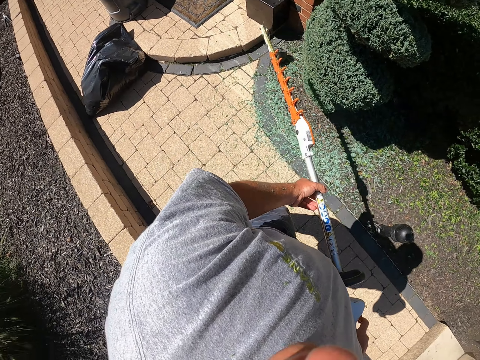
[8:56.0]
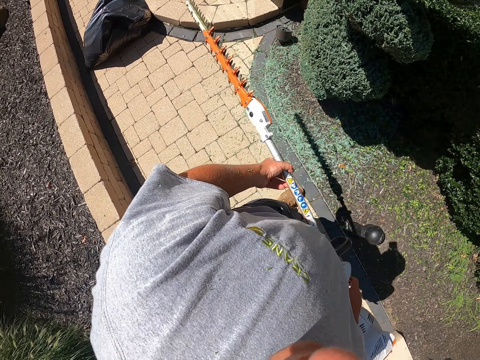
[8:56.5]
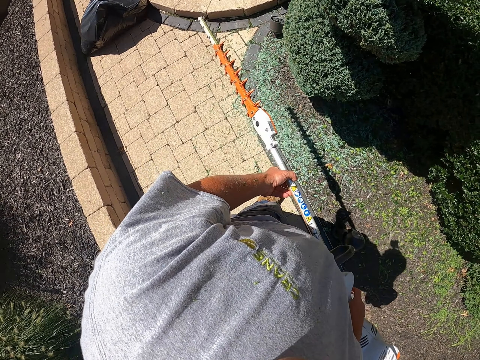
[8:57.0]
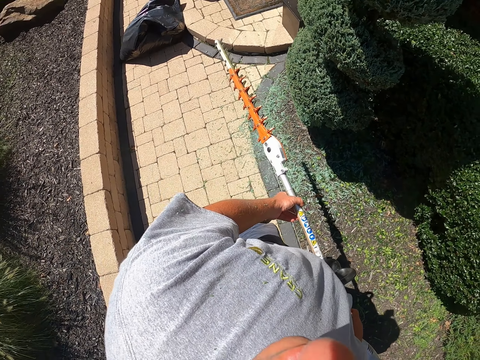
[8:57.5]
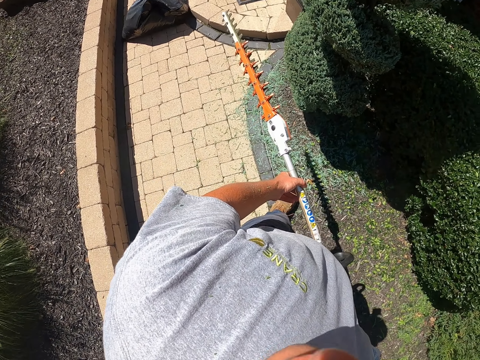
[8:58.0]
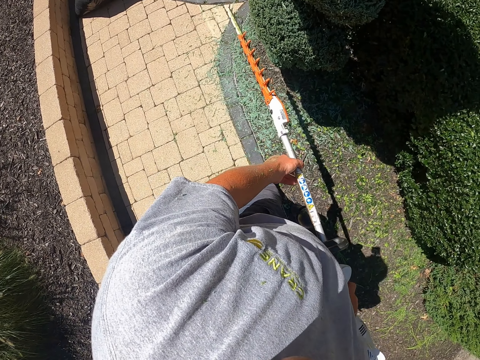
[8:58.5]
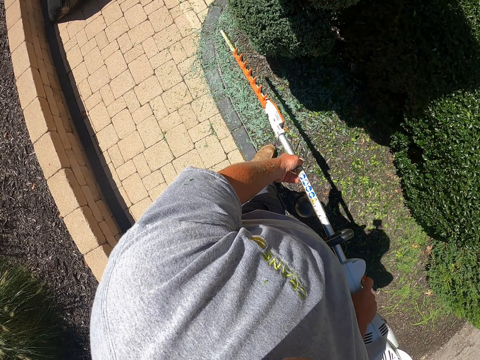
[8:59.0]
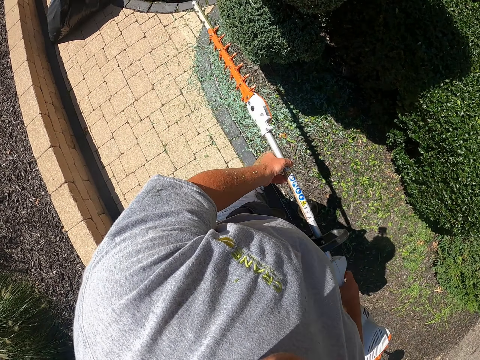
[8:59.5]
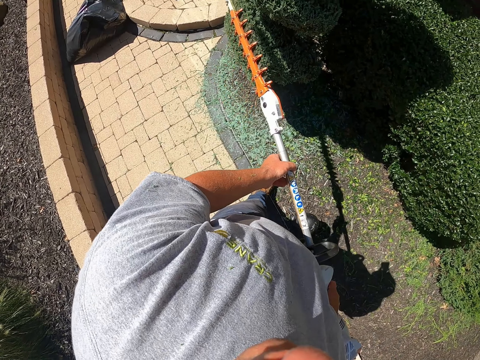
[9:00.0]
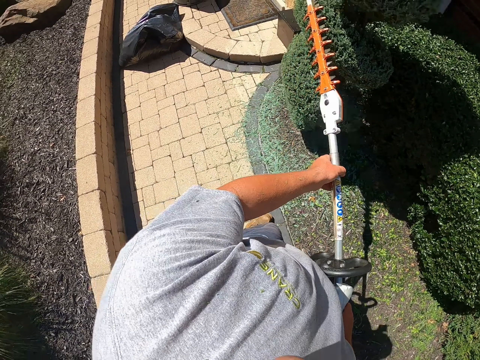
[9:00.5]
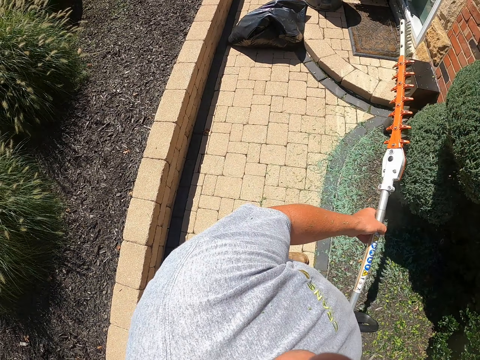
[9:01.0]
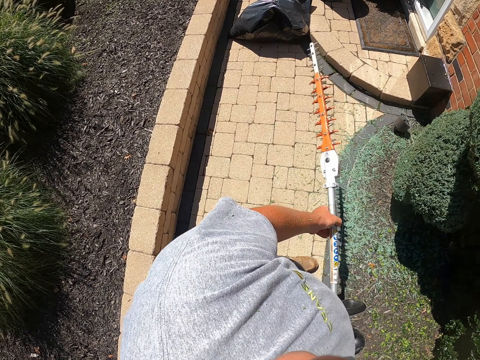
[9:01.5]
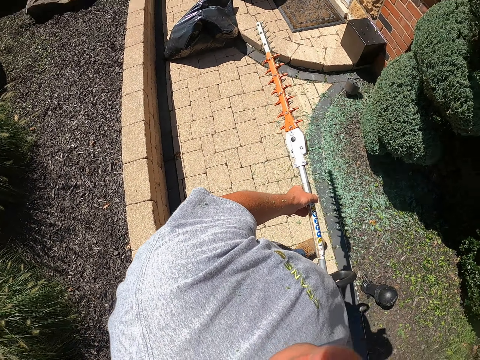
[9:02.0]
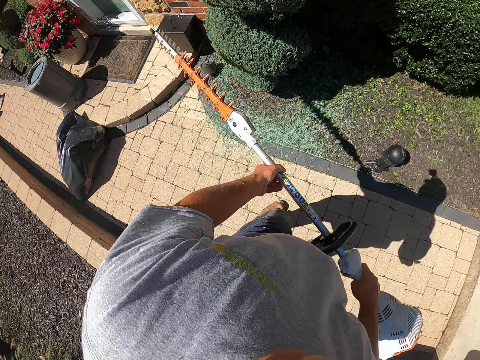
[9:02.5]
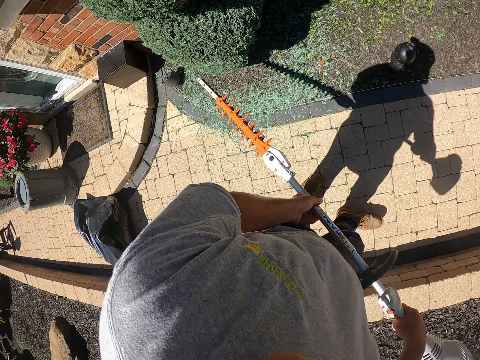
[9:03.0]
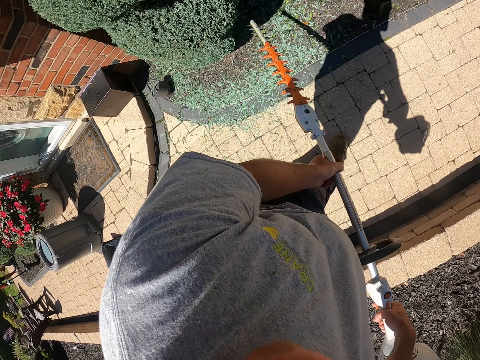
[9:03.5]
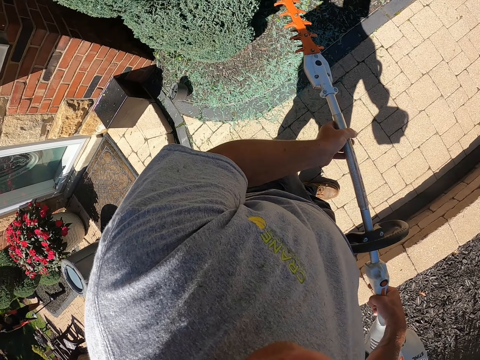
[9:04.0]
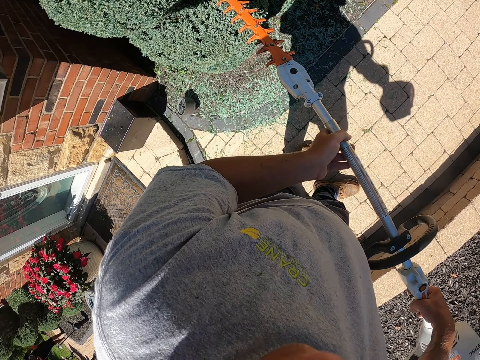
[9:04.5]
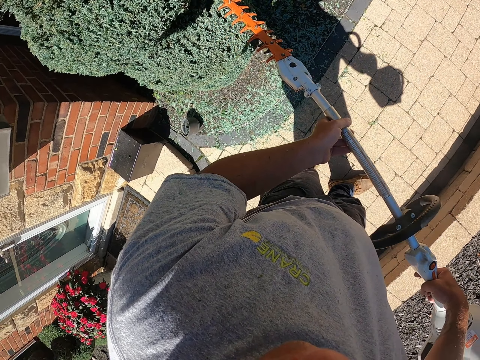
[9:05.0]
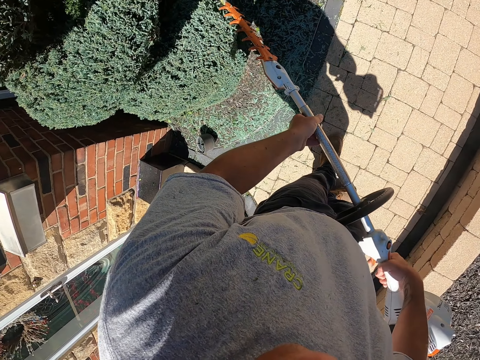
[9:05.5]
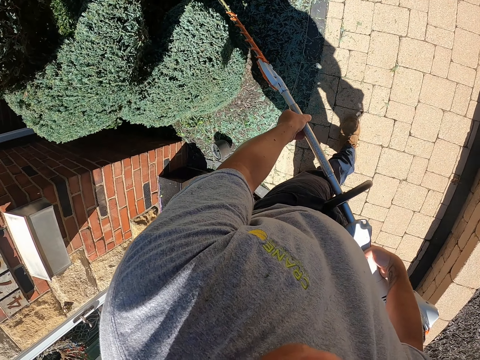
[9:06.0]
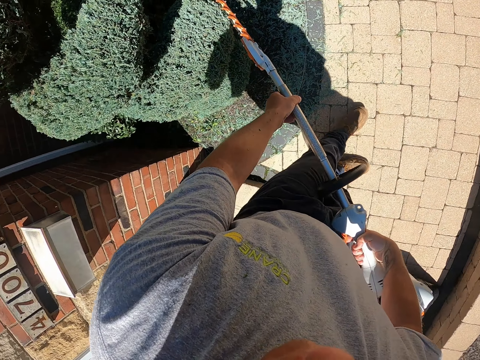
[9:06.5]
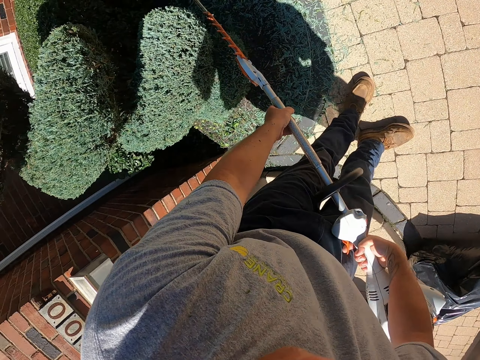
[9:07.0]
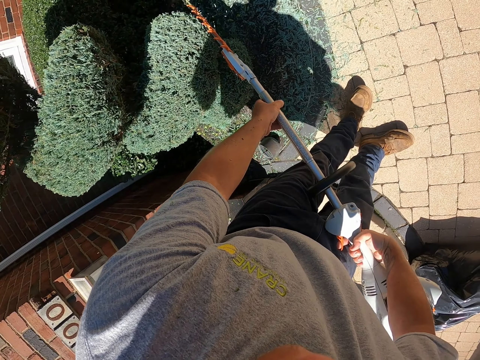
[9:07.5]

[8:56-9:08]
The camera wearer trims the flower with a hedge trimmer. They trim the shrub. They move the legs. They trim the shrub.

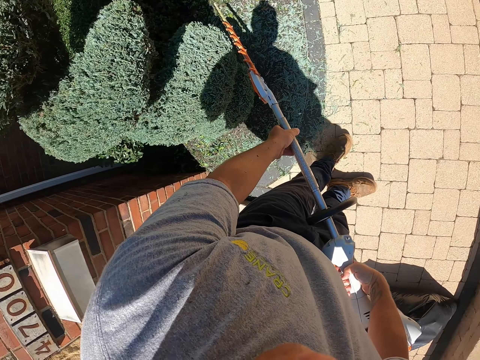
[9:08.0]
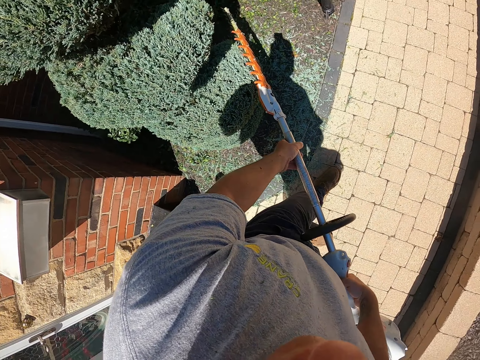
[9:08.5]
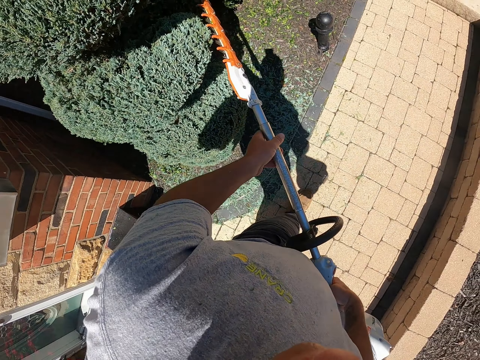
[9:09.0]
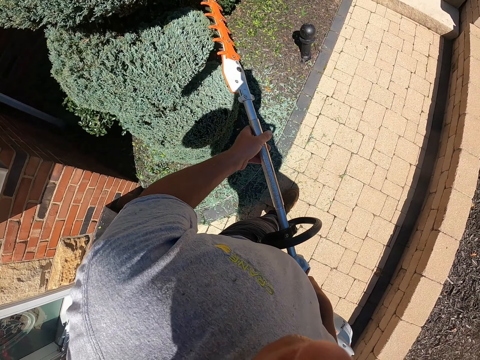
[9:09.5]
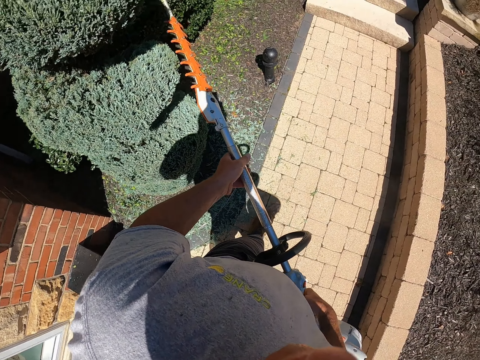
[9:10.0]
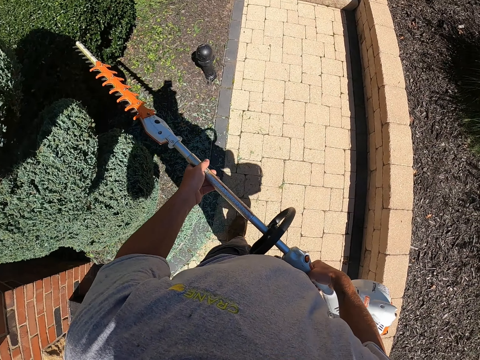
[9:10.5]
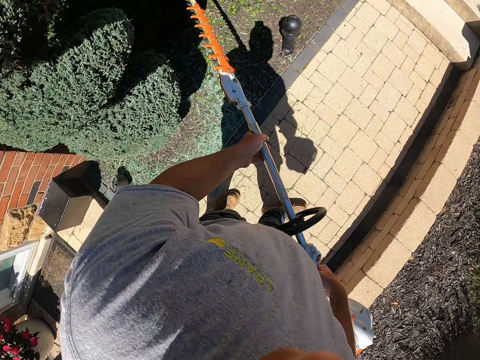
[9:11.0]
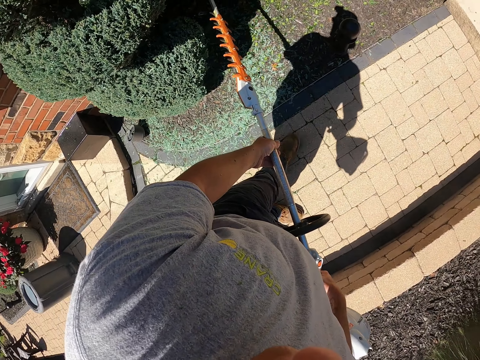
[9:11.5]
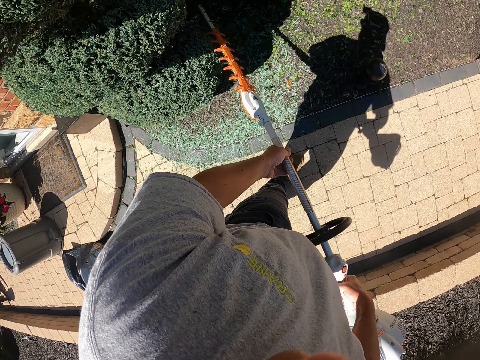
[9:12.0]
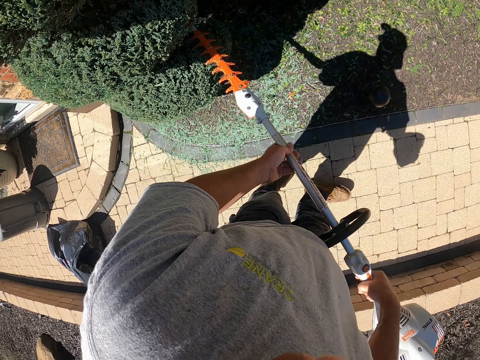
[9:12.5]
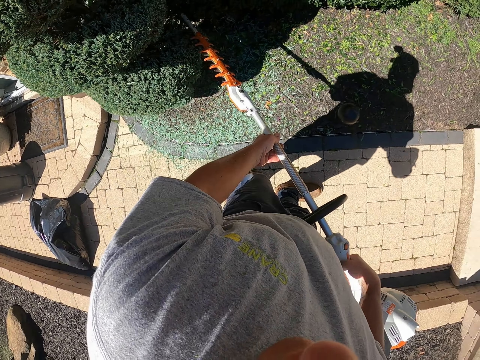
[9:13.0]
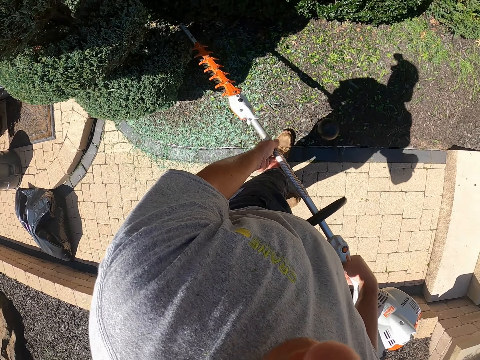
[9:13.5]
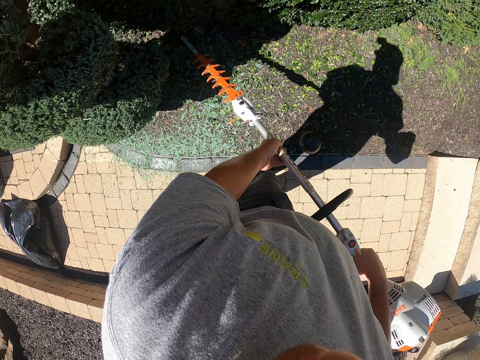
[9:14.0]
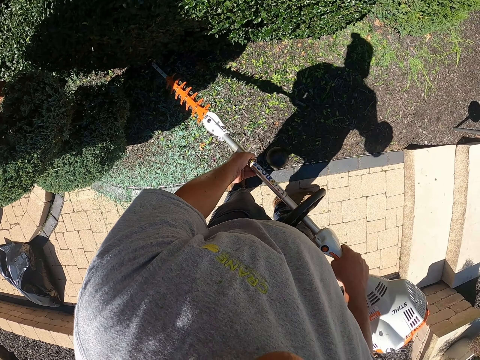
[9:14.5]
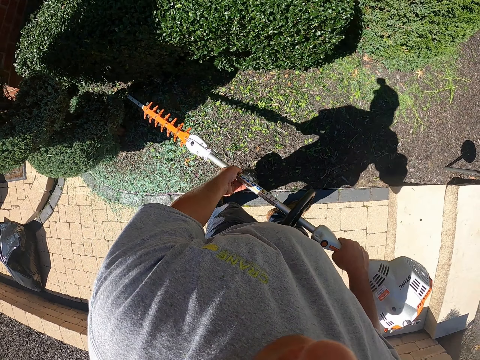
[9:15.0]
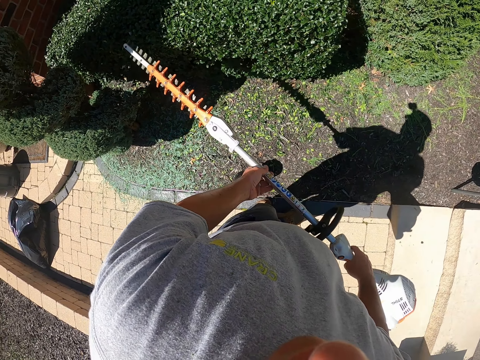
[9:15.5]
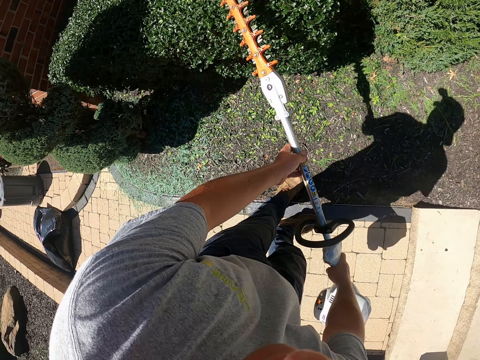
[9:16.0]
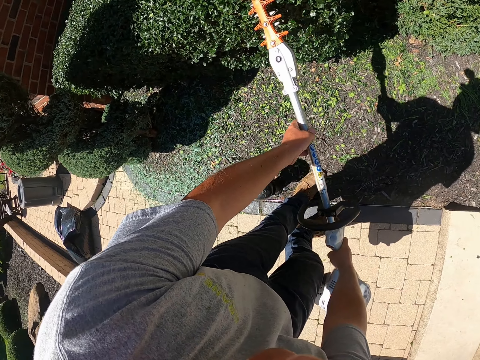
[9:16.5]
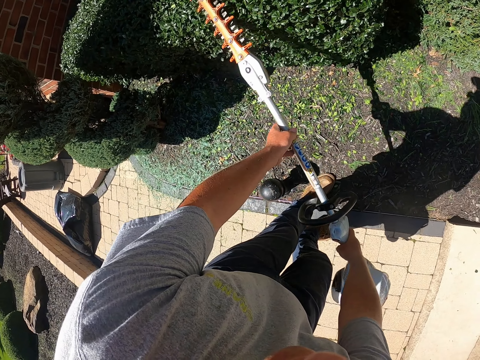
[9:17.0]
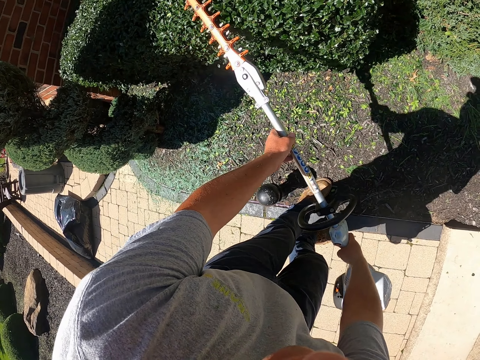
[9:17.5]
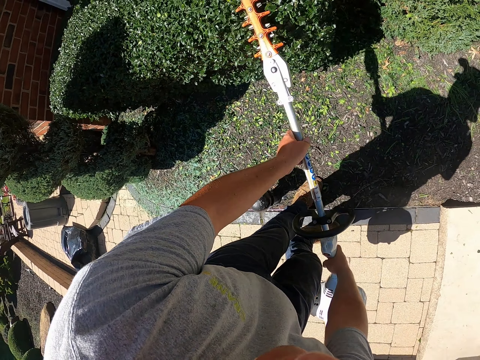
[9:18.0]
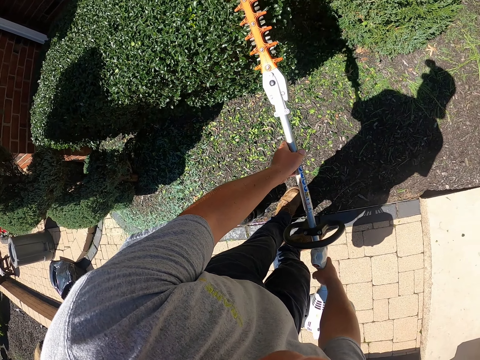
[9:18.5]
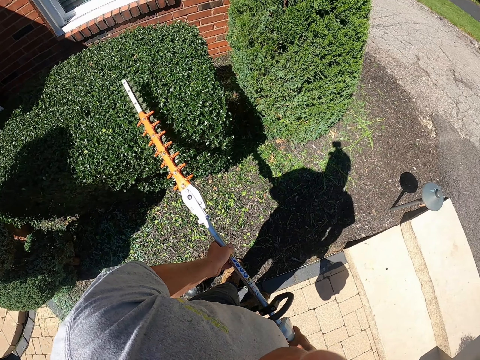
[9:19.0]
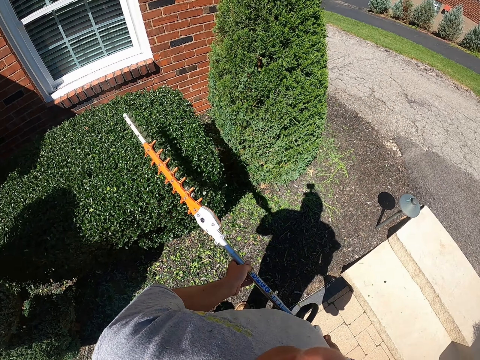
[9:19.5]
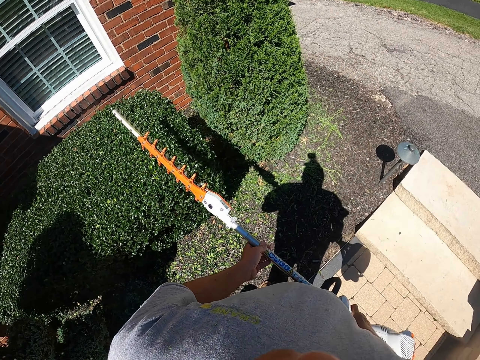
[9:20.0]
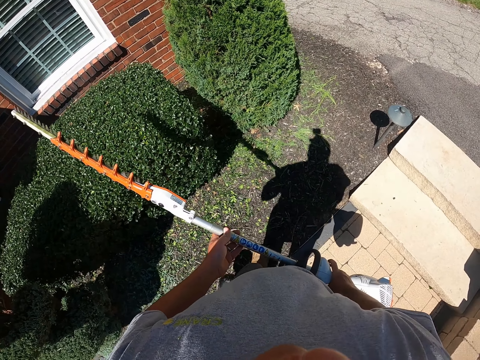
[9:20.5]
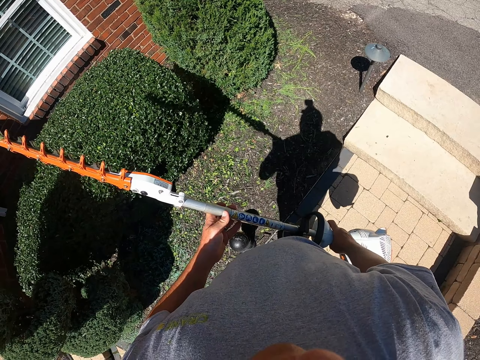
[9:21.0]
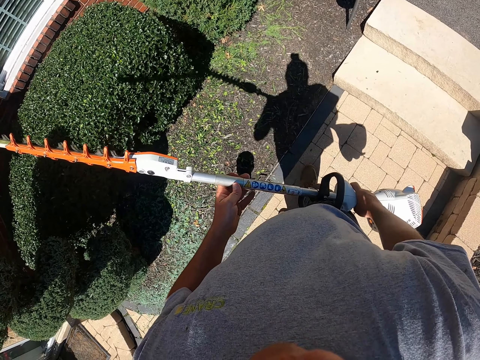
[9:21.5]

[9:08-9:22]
The camera wearer steps forward. They trim the shrub. They step forward. They trim the tree shrub with a hedge trimmer. They walk on the sidewalk. They lift up the hedge trimmer.
